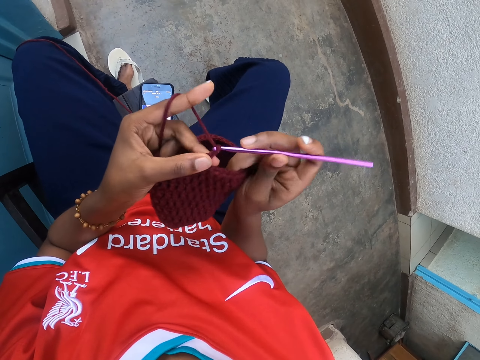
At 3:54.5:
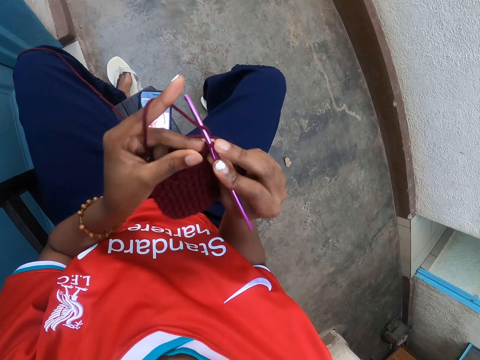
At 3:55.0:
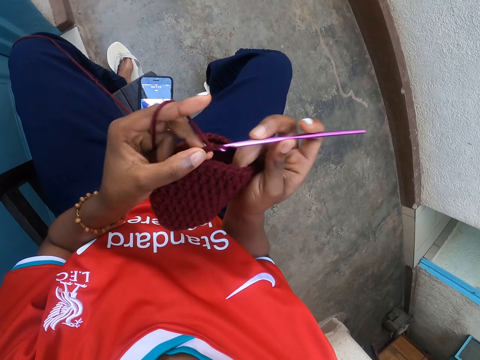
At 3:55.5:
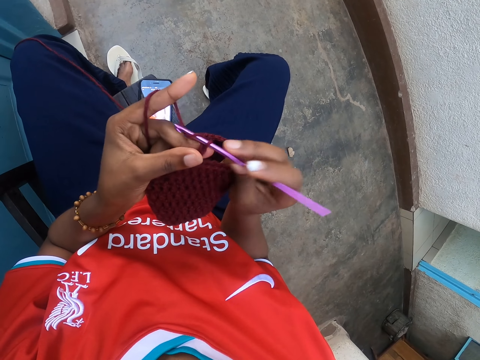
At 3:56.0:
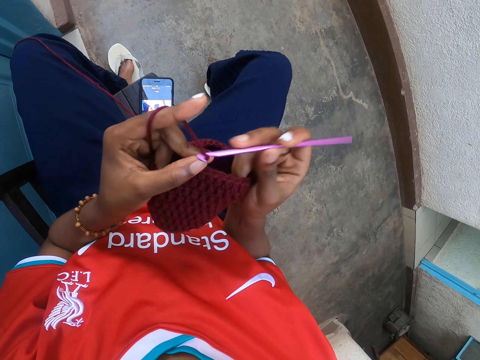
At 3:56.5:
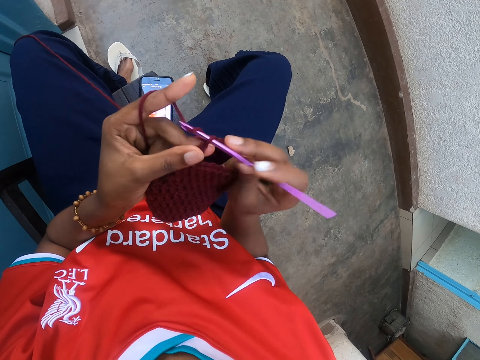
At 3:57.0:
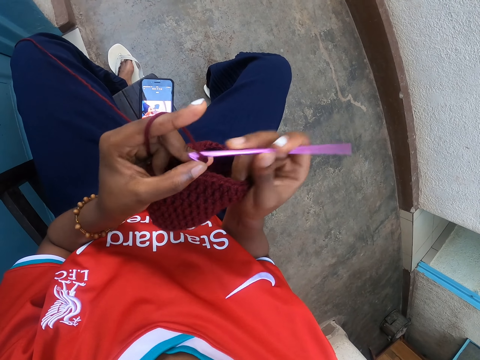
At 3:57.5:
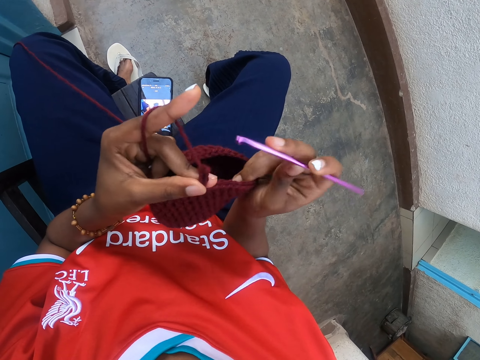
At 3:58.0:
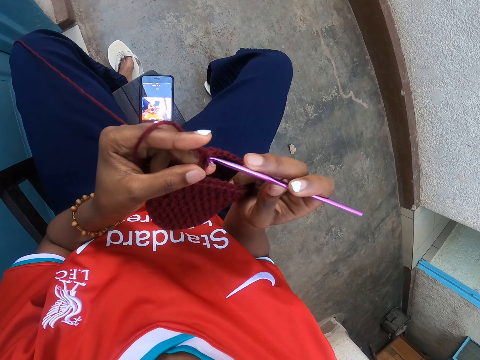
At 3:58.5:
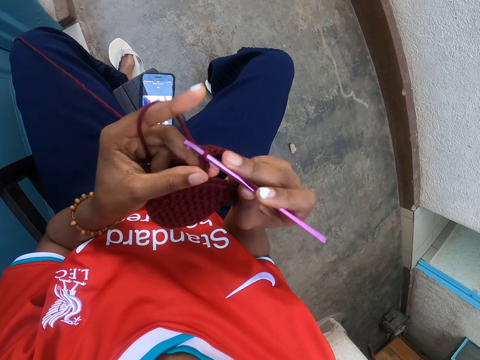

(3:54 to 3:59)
The camera wearer knits the fabric.

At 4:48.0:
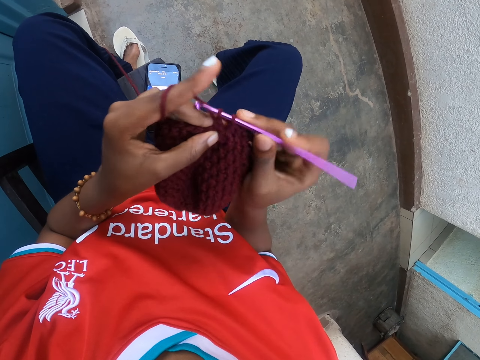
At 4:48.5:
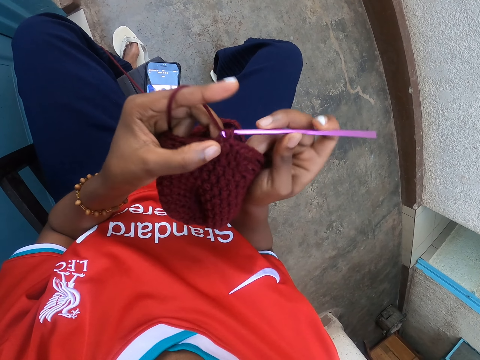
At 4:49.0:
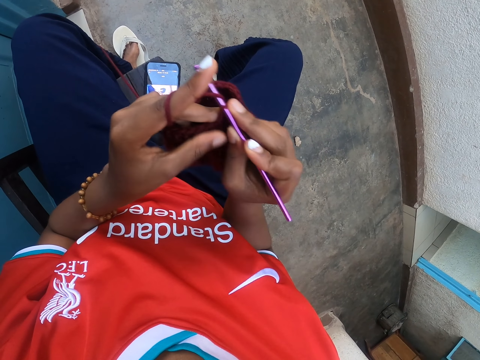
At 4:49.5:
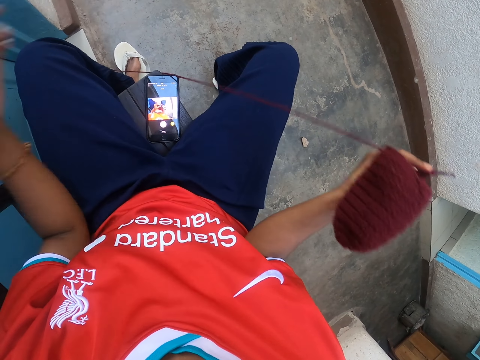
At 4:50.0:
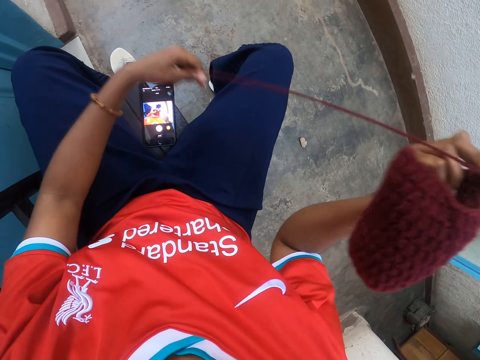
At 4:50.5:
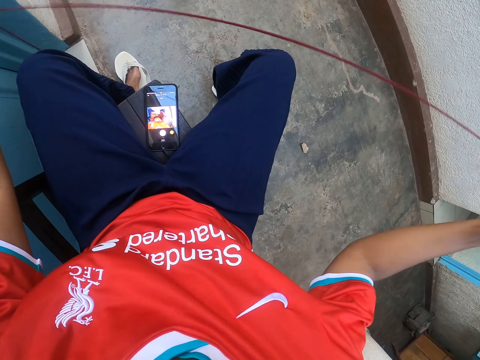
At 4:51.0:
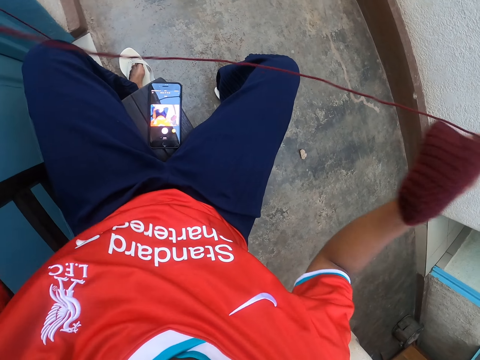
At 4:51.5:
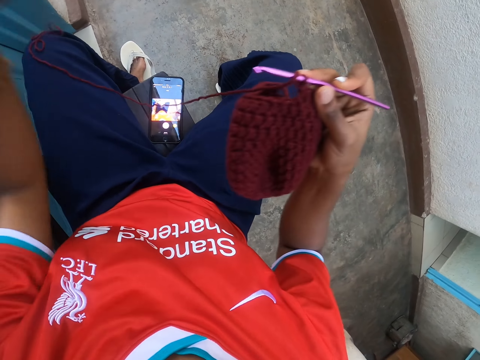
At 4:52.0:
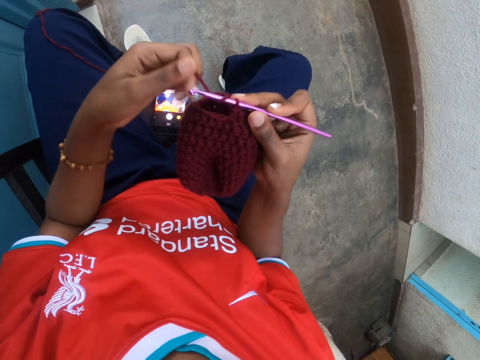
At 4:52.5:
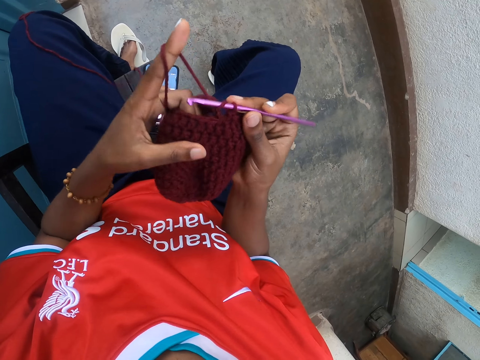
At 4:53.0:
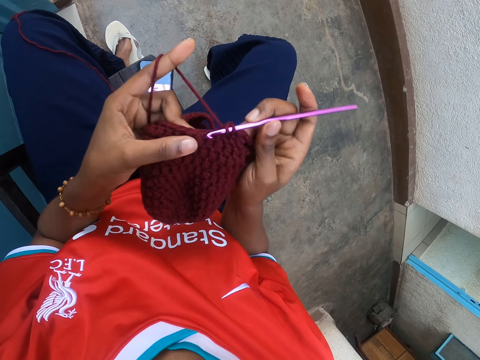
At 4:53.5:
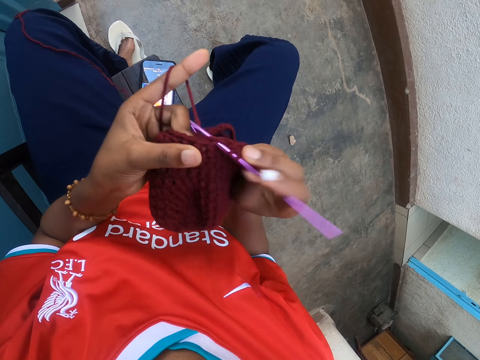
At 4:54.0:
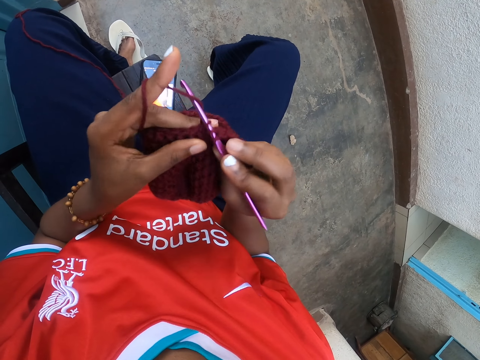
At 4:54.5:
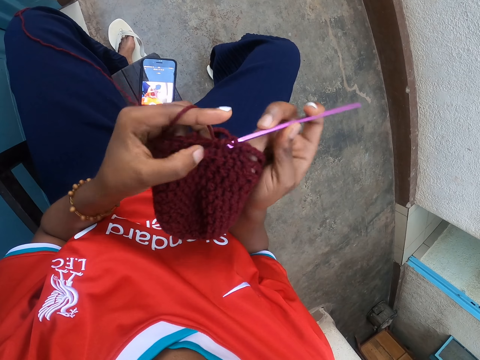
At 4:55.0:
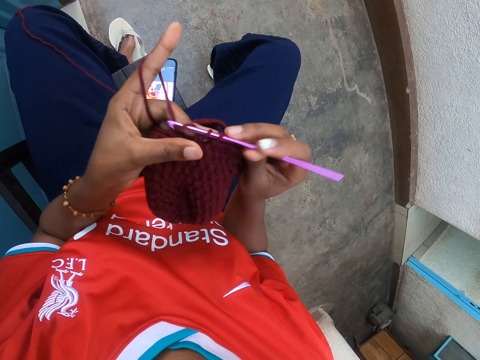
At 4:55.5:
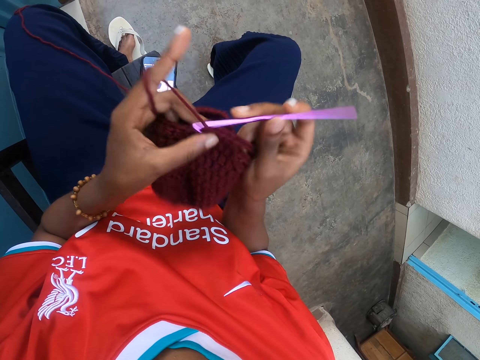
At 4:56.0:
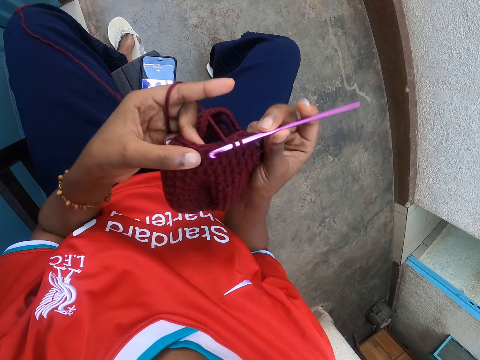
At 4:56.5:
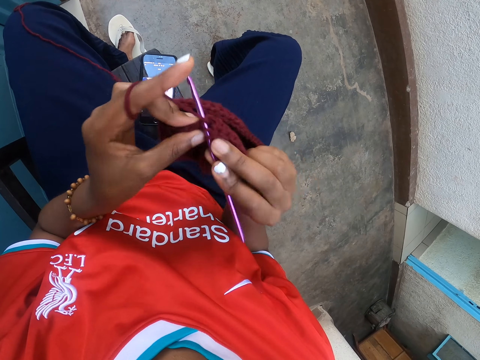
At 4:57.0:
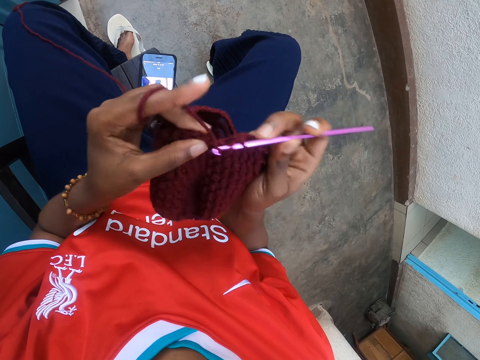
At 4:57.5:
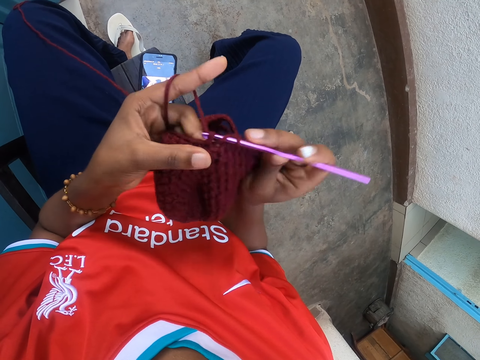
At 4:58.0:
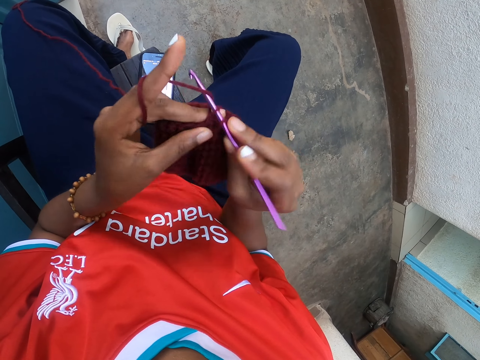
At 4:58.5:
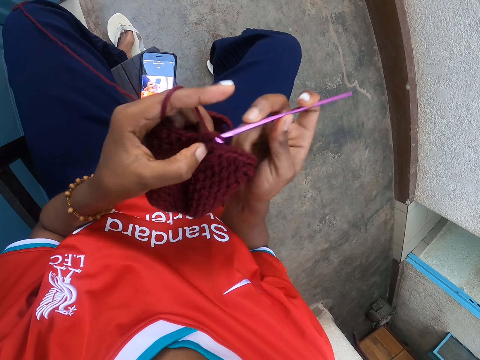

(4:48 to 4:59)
The camera wearer adjusts the yarn with her left hand. She spreads the thread. She crochets with the hook and the yarn. She ties the thread on the index finger.
